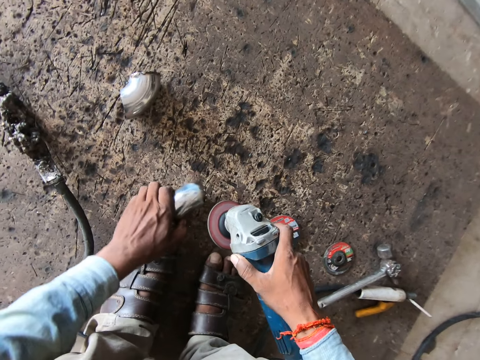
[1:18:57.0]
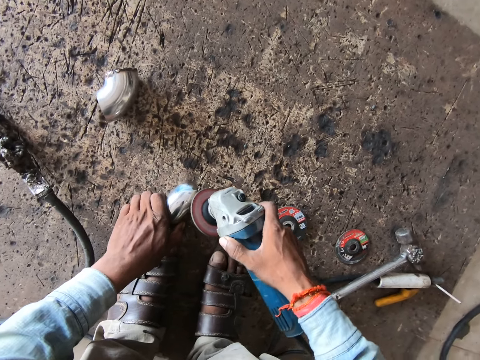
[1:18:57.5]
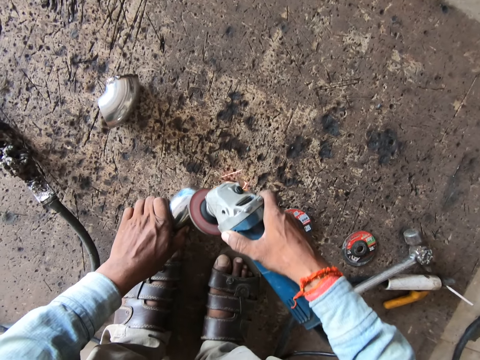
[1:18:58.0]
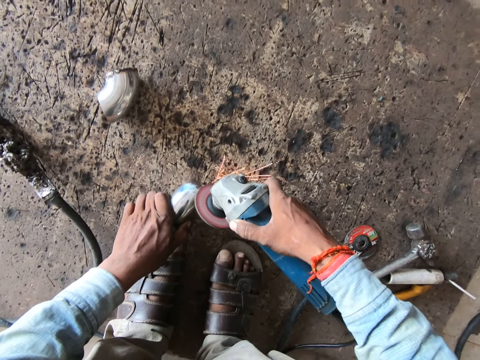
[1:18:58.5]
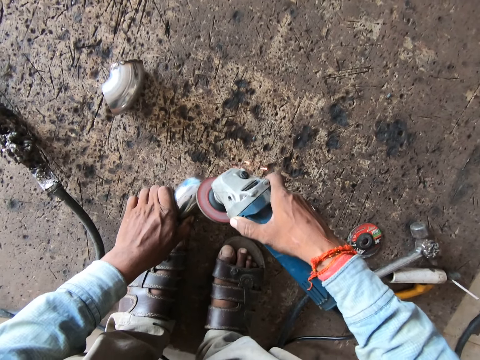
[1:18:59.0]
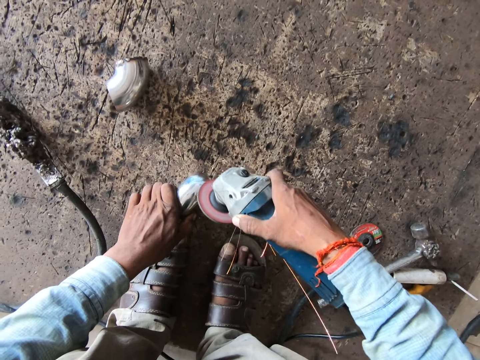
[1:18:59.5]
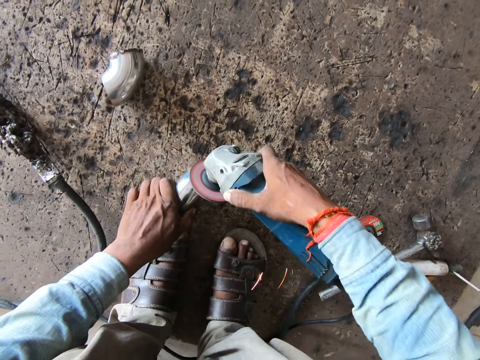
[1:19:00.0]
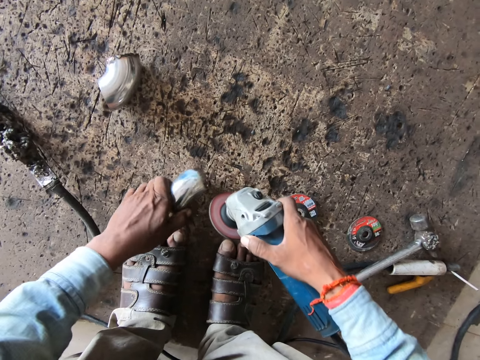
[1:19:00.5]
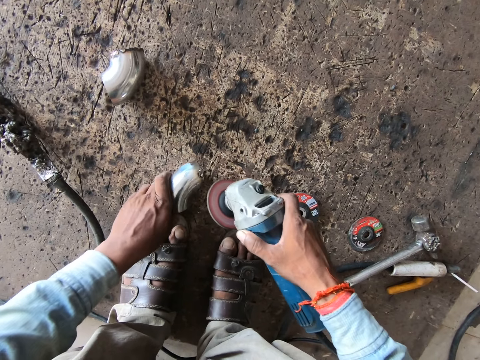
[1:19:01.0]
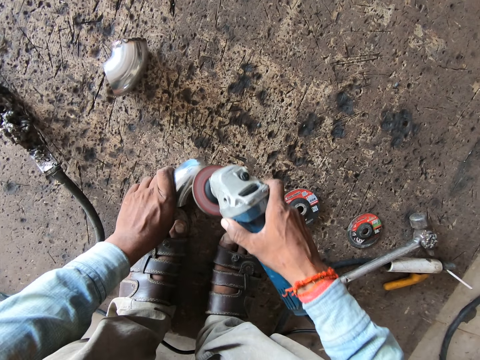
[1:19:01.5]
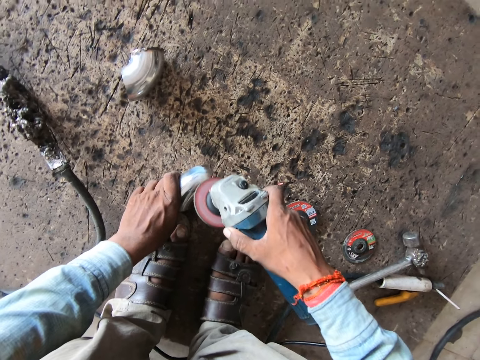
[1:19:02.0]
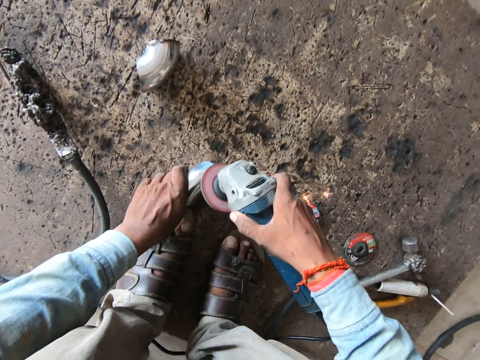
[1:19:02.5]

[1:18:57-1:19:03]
The camera wearer moves the steel elbow on the floor with his left hand. He grinds the steel elbow with the angle grinder in his right hand.

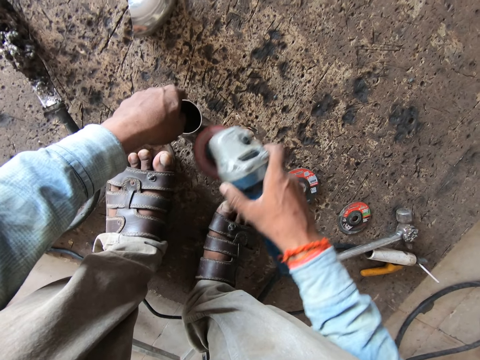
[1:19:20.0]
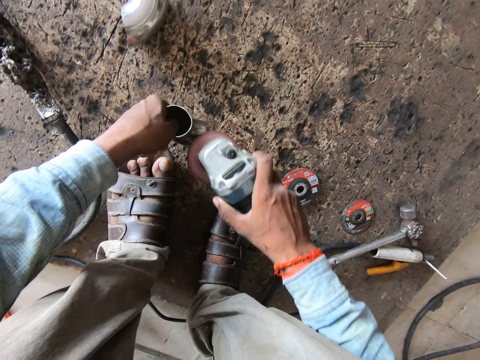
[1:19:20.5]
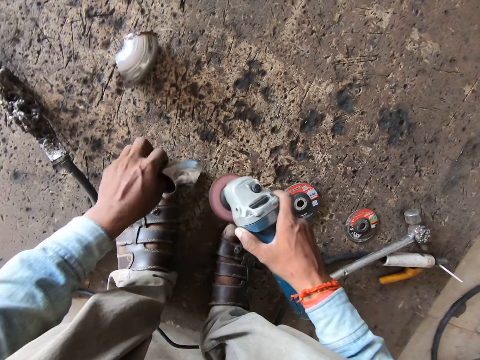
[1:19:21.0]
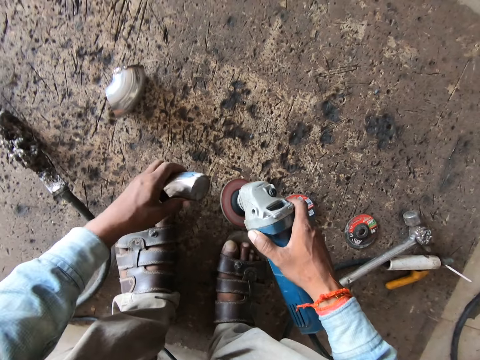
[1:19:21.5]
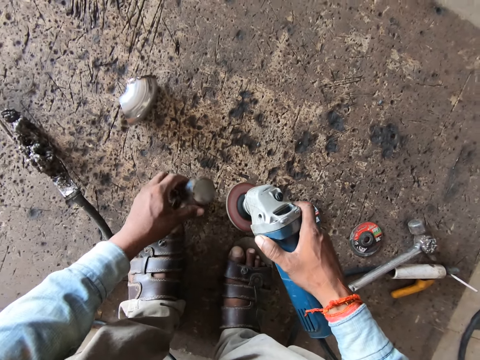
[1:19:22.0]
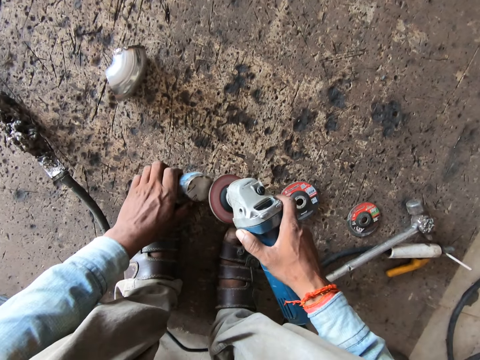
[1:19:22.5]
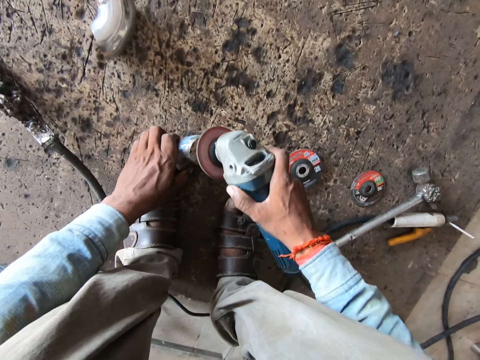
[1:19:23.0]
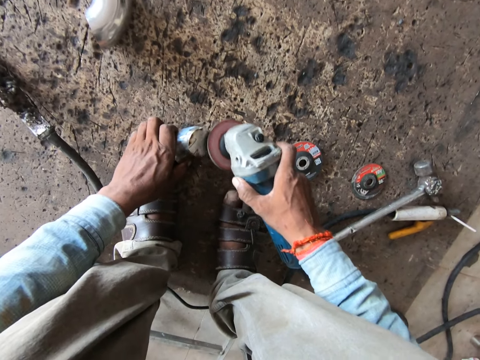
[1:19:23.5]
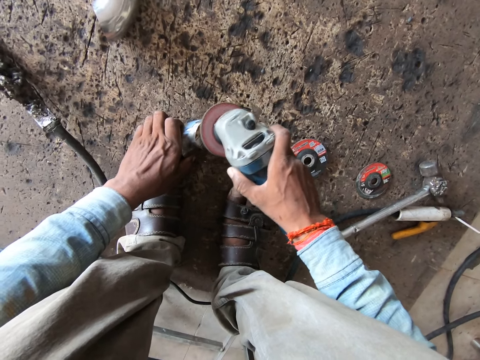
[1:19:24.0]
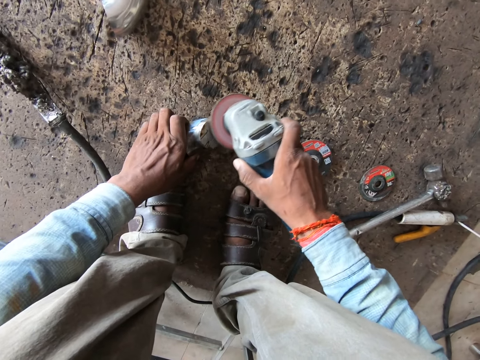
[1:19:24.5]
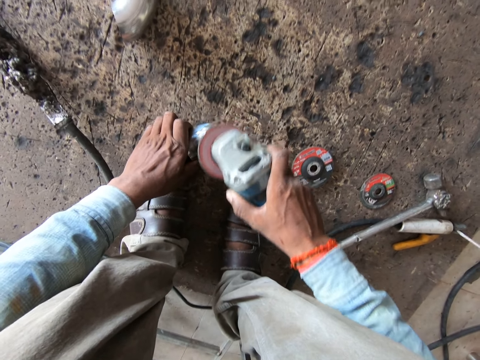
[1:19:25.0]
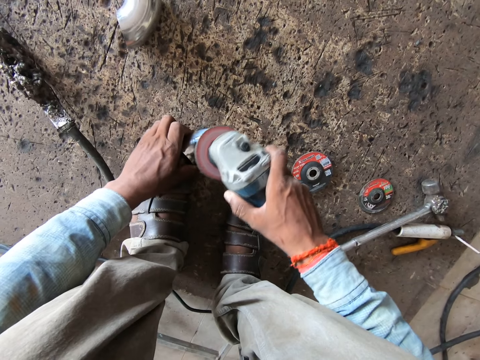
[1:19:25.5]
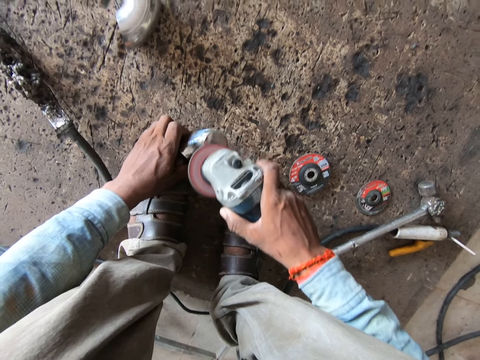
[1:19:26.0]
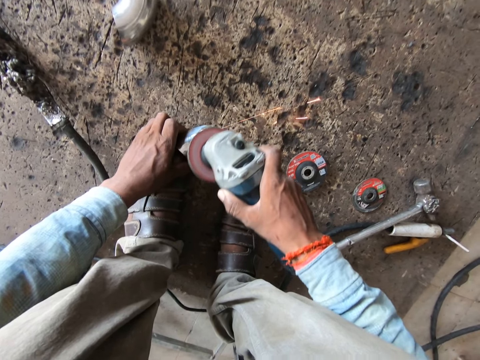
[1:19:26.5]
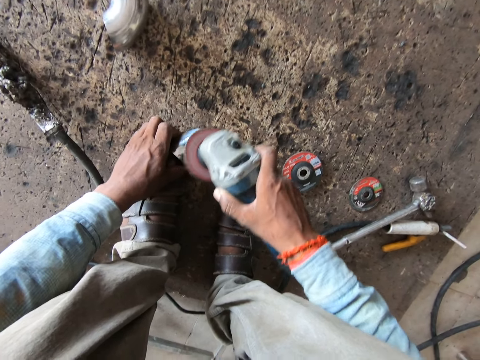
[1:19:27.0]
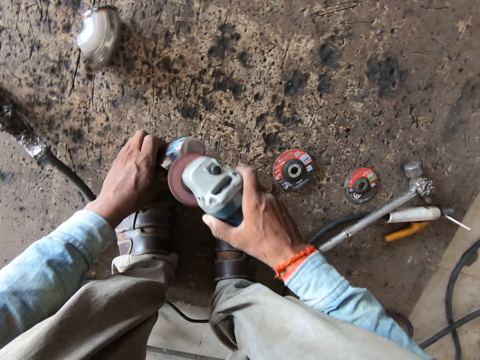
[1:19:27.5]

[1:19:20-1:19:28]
The camera wearer adjusts the steel elbow on the floor with his left hand. He grinds the steel elbow with the angle grinder in his right hand.

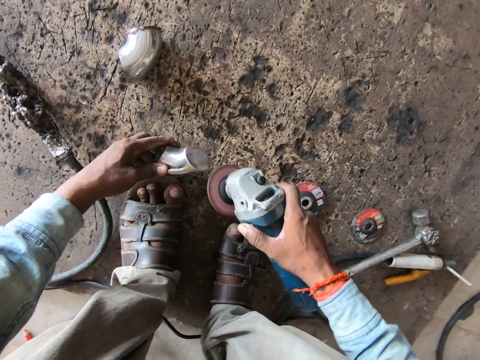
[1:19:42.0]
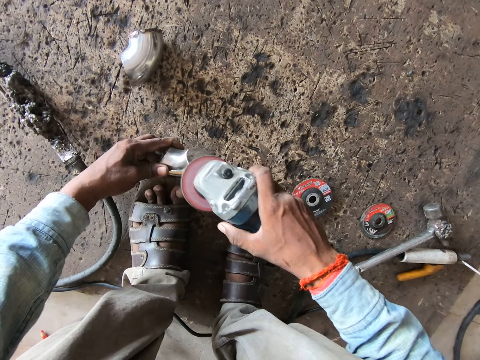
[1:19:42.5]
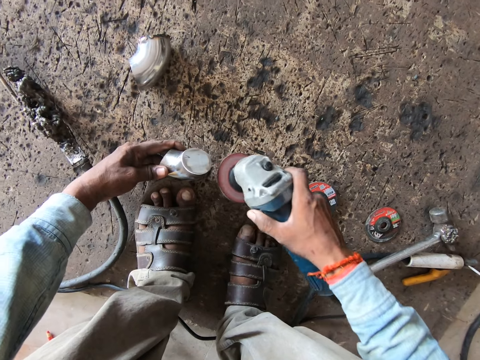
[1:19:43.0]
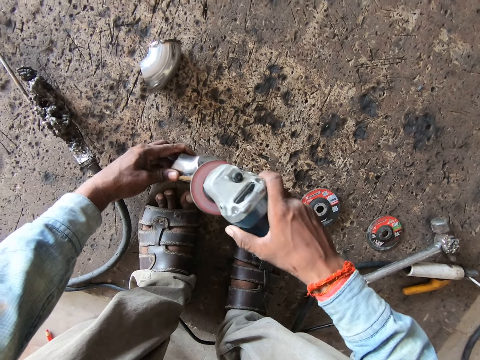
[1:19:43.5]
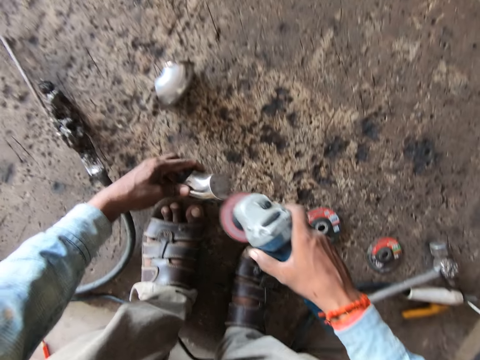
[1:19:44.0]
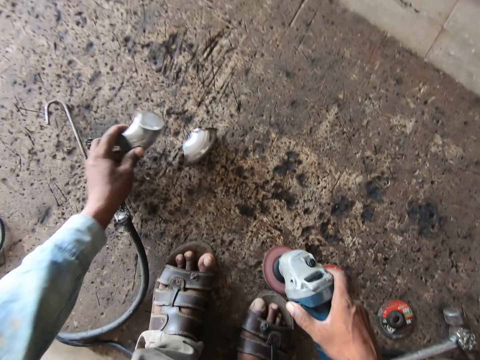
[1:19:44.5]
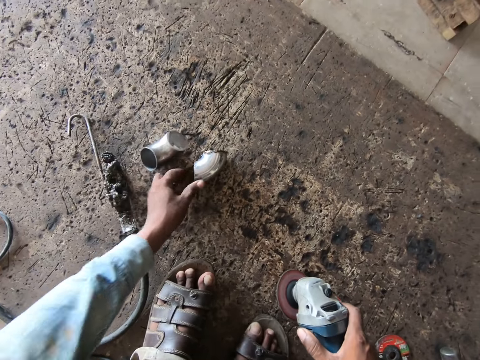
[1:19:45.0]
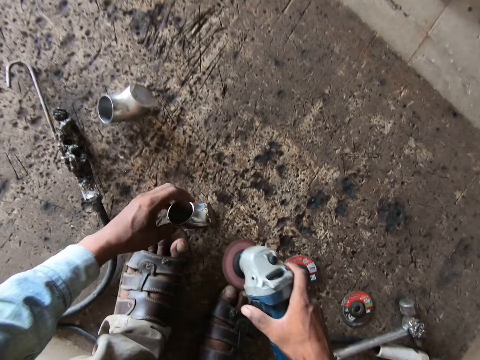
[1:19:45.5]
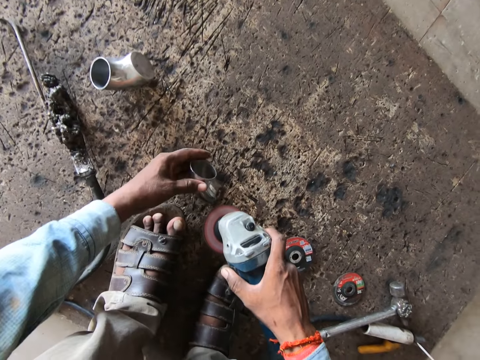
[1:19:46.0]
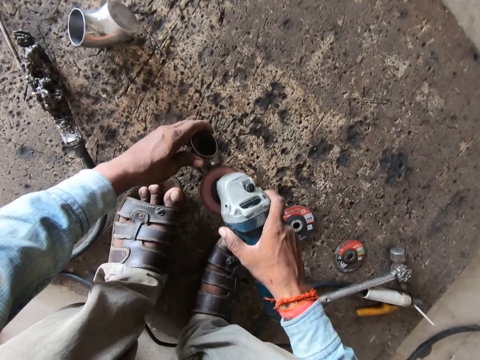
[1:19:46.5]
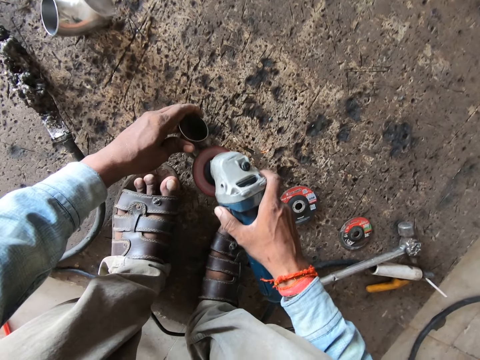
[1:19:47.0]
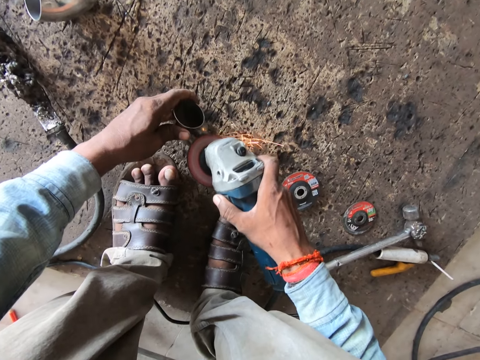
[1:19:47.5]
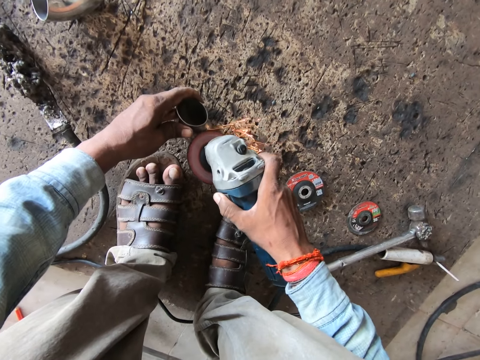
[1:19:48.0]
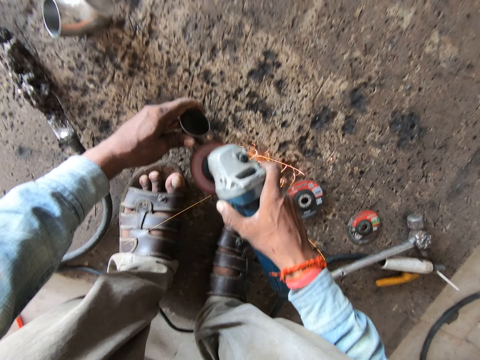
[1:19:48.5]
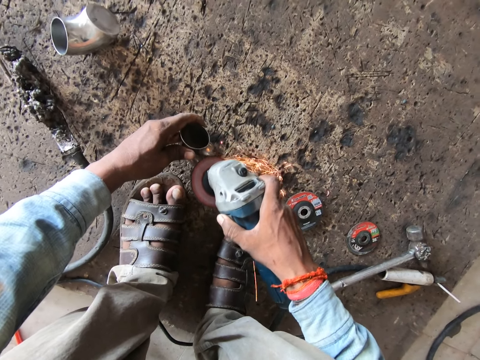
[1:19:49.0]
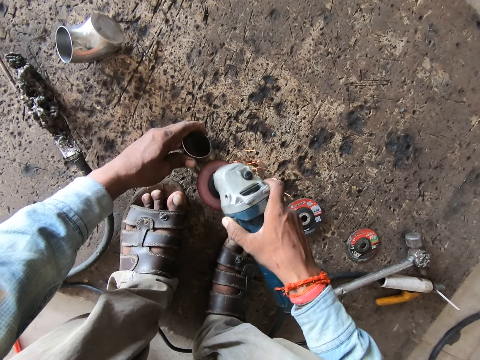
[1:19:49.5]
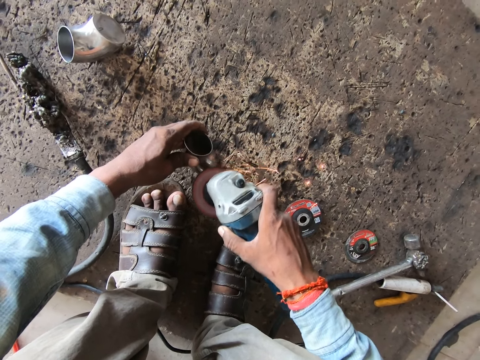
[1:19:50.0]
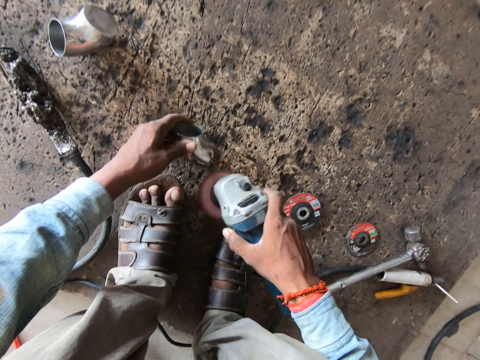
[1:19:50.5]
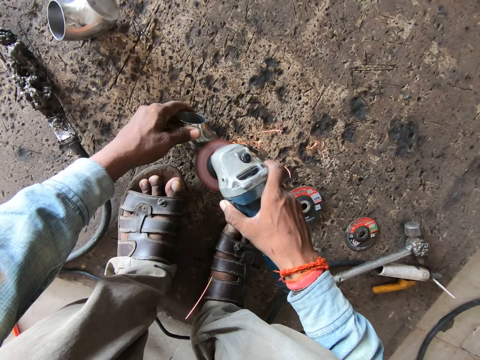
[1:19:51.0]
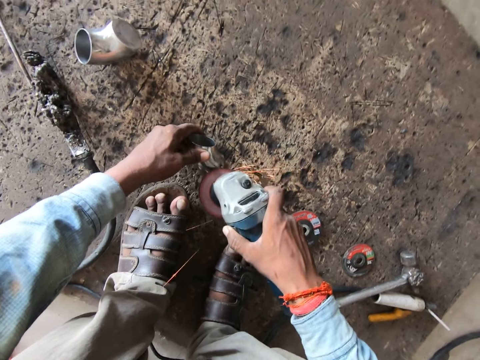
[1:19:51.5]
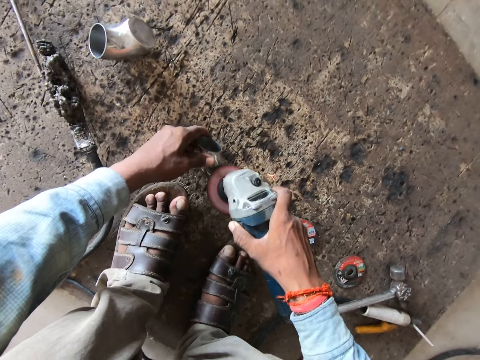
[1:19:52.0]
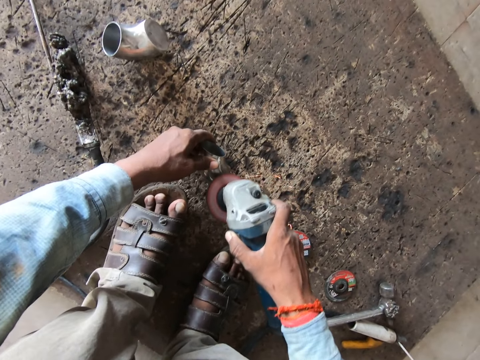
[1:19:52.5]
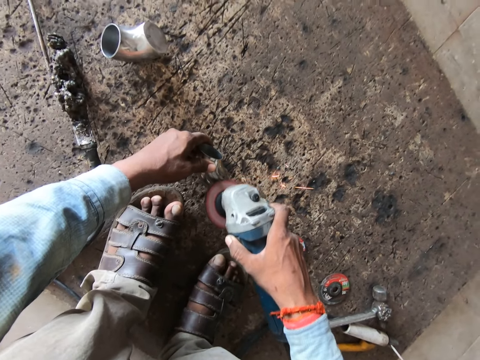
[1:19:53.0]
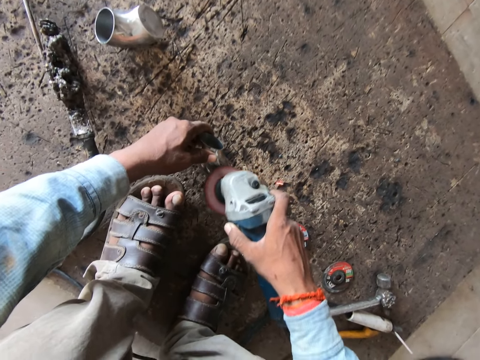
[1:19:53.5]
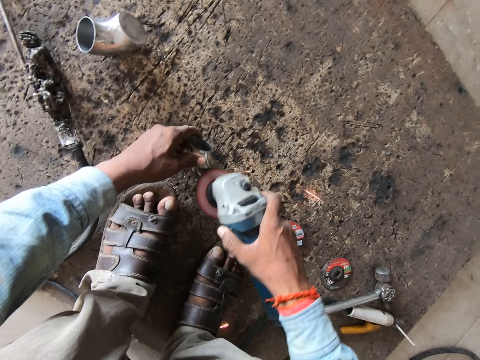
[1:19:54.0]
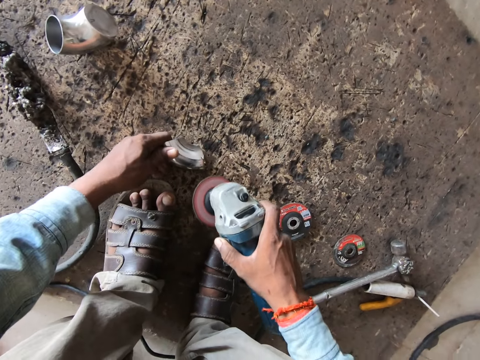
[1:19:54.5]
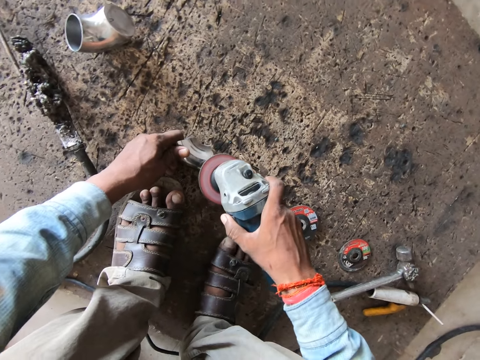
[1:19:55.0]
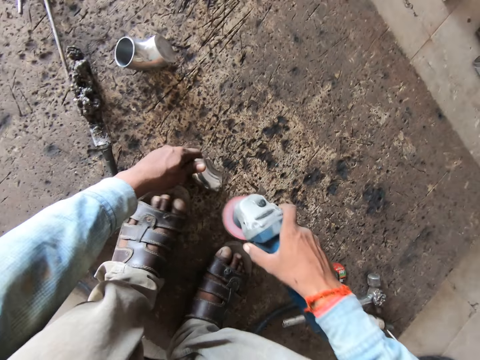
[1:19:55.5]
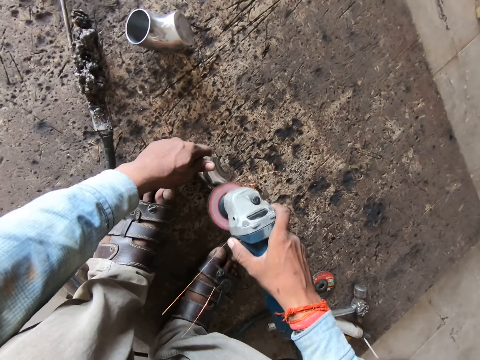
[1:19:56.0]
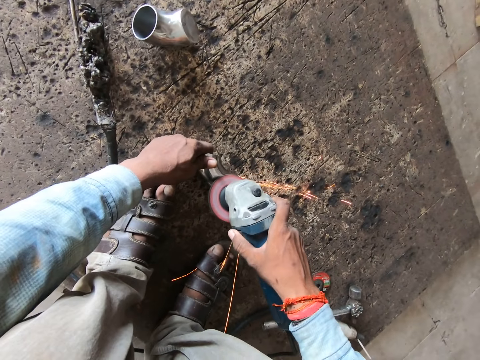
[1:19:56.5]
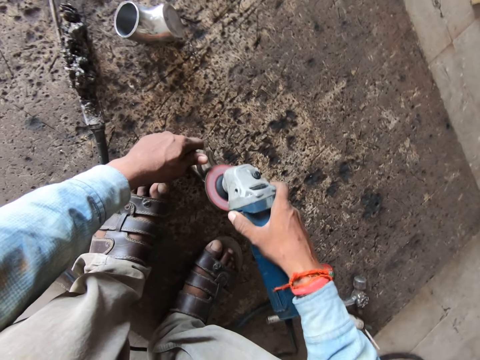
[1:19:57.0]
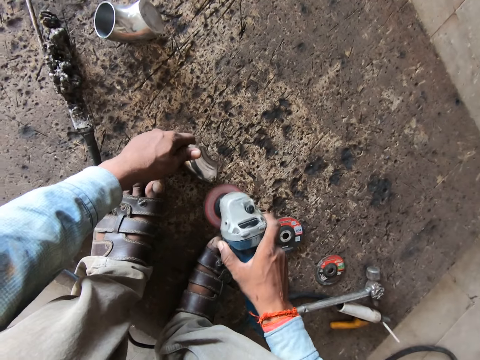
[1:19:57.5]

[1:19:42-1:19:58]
The camera wearer lifts the steel elbow from the floor with his left hand. He drops the steel elbow on the floor with his left hand. He pulls the steel elbow on the floor with his left hand. He picks up a bent pipe. He holds the steel elbow with his left hand. He grinds the steel elbow with the angle grinder in his right hand.
